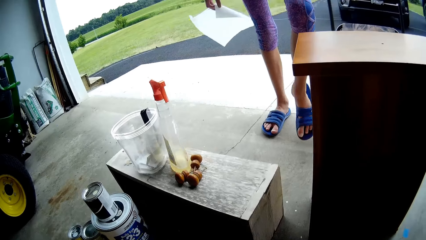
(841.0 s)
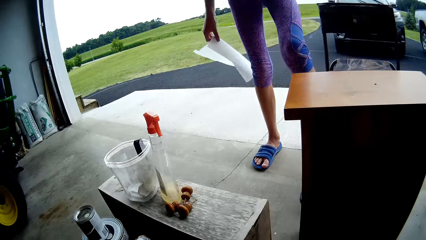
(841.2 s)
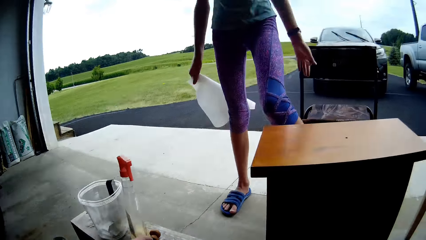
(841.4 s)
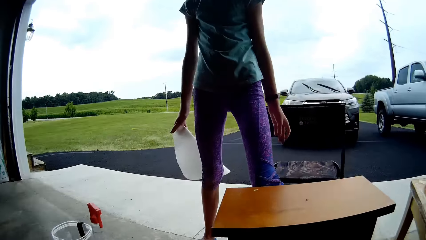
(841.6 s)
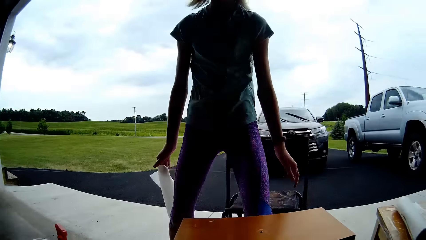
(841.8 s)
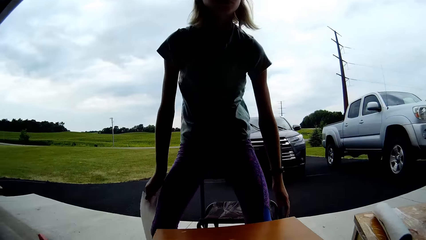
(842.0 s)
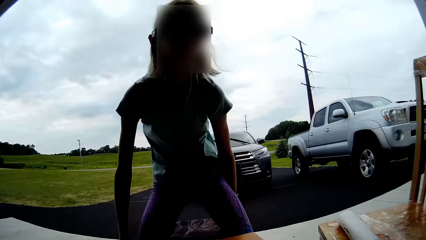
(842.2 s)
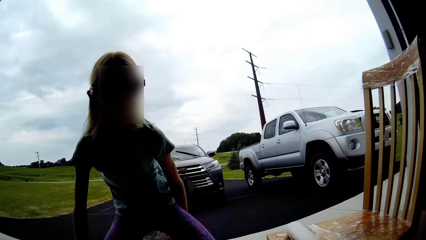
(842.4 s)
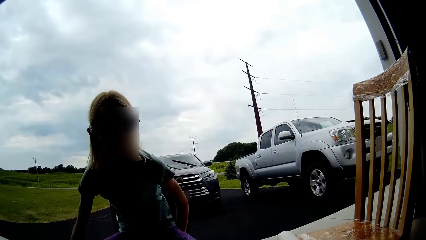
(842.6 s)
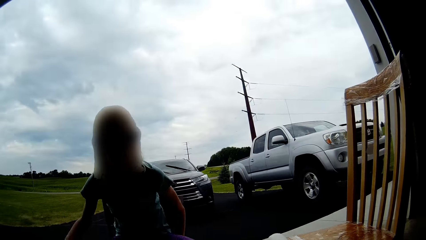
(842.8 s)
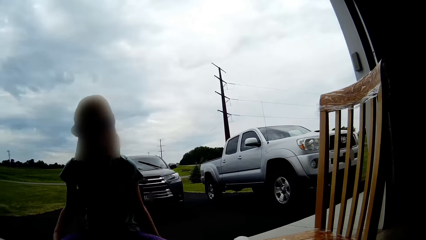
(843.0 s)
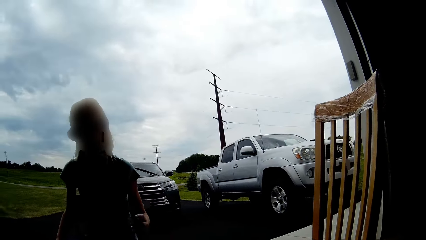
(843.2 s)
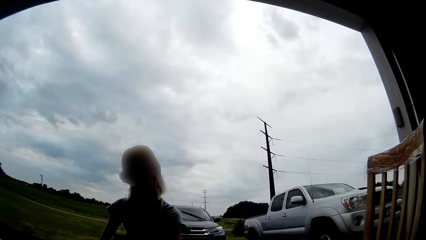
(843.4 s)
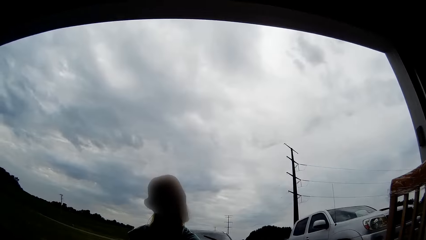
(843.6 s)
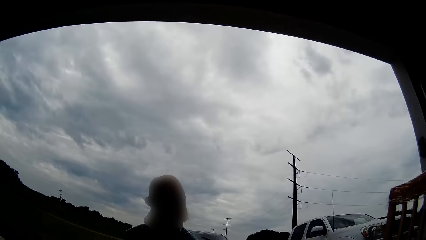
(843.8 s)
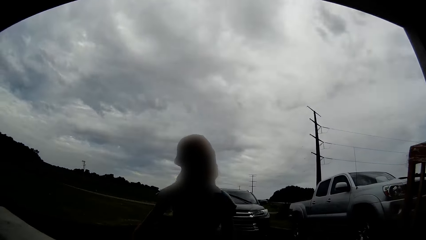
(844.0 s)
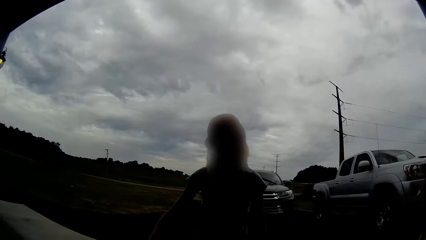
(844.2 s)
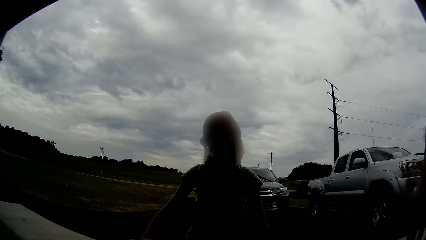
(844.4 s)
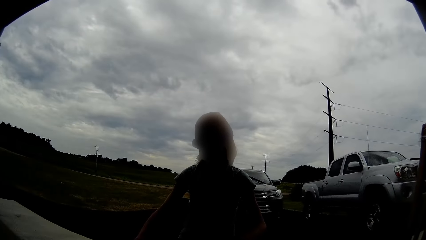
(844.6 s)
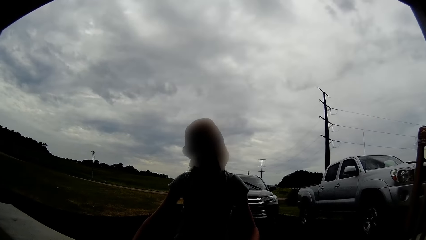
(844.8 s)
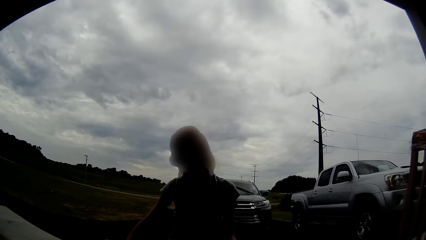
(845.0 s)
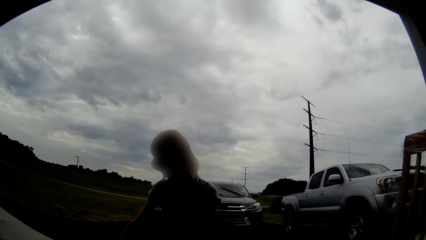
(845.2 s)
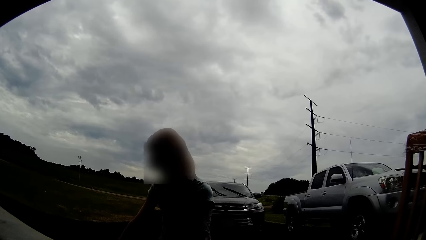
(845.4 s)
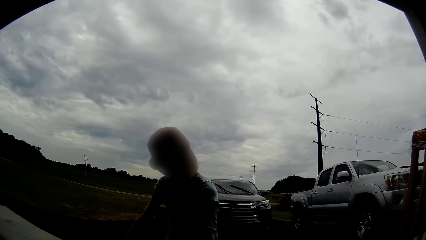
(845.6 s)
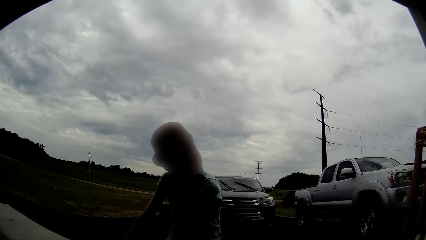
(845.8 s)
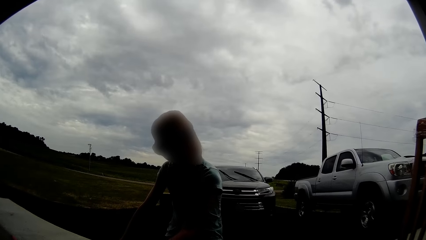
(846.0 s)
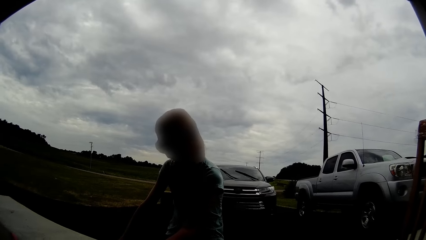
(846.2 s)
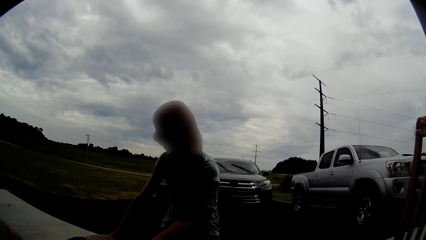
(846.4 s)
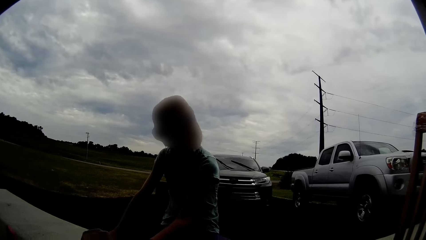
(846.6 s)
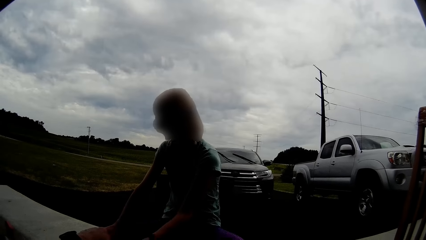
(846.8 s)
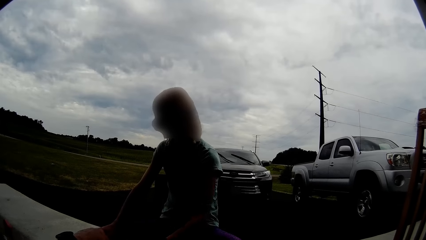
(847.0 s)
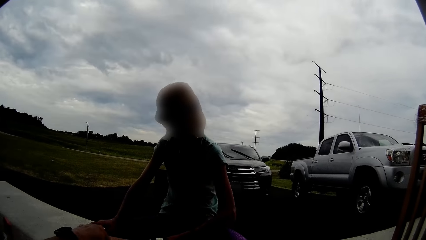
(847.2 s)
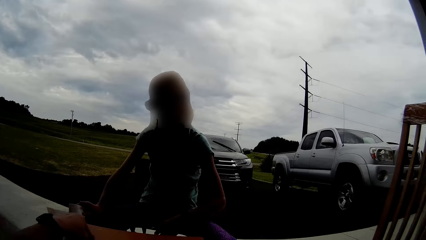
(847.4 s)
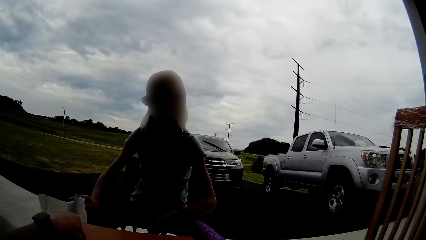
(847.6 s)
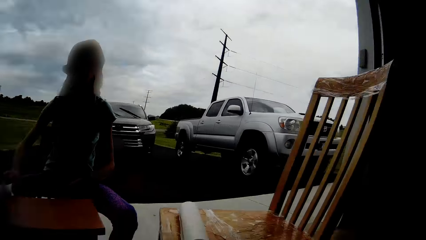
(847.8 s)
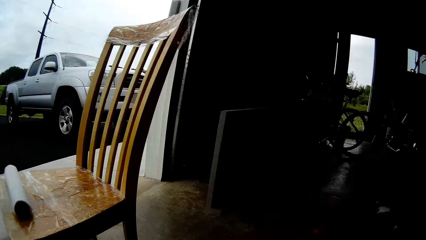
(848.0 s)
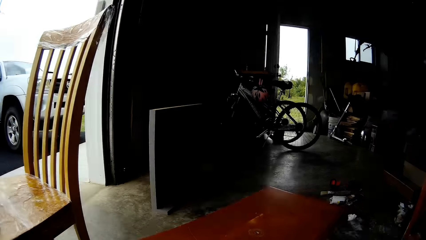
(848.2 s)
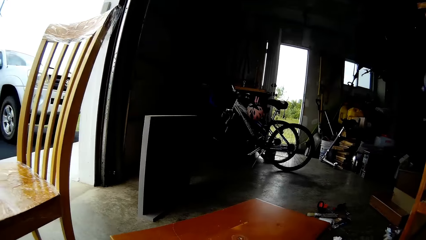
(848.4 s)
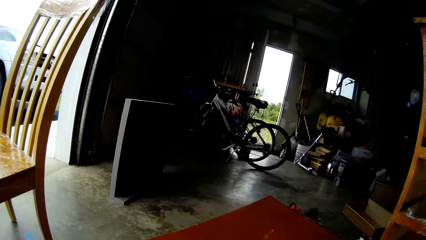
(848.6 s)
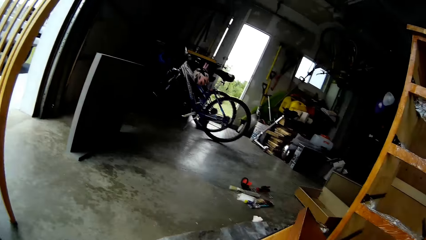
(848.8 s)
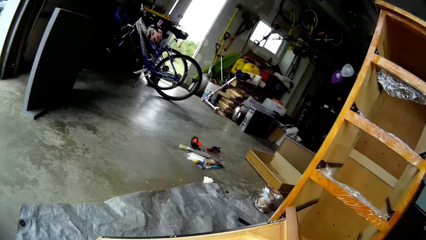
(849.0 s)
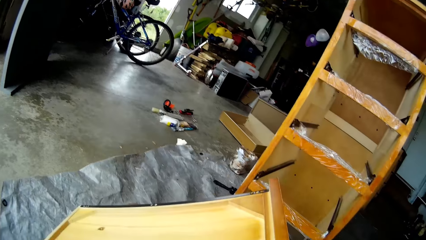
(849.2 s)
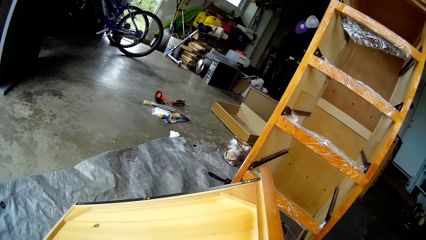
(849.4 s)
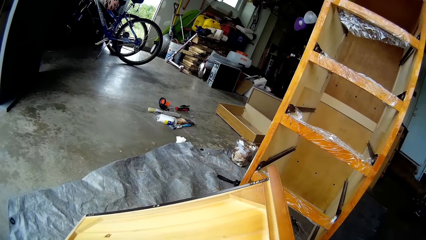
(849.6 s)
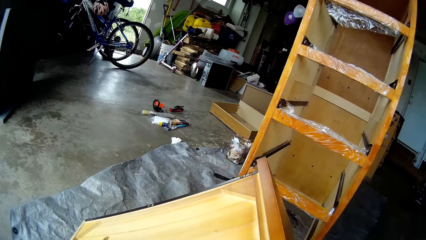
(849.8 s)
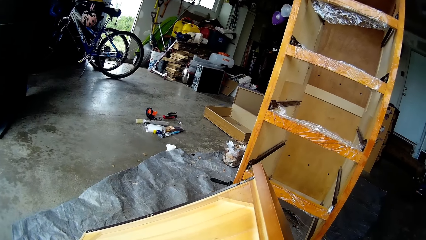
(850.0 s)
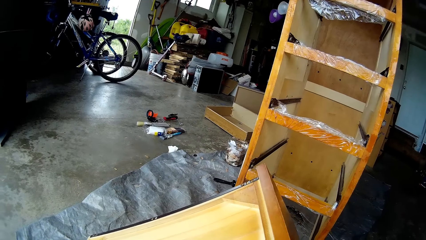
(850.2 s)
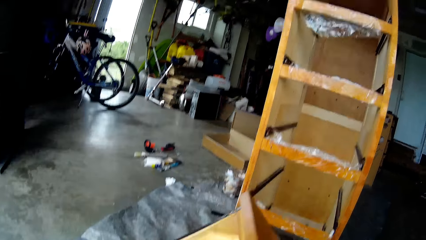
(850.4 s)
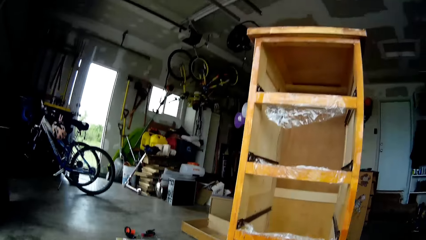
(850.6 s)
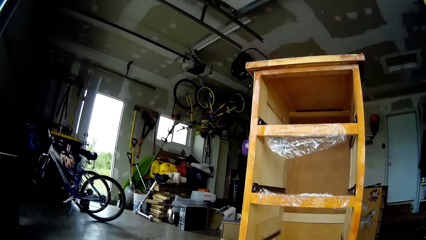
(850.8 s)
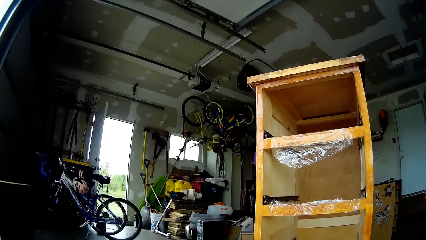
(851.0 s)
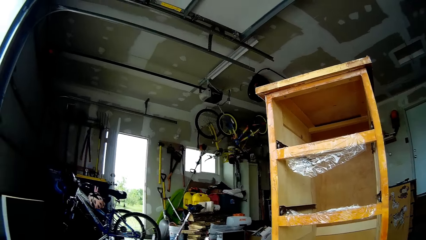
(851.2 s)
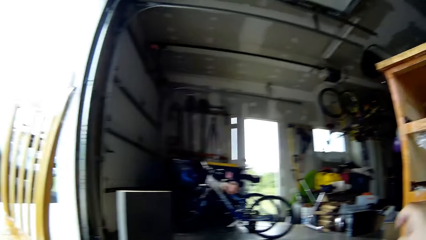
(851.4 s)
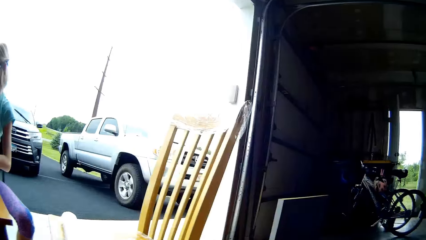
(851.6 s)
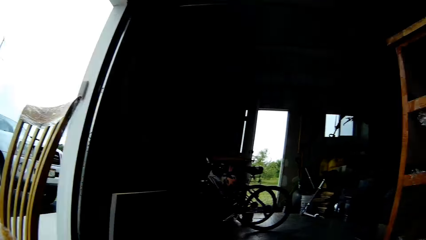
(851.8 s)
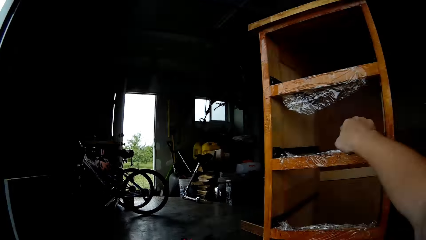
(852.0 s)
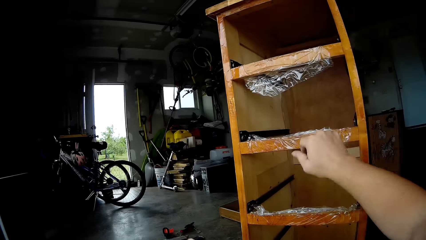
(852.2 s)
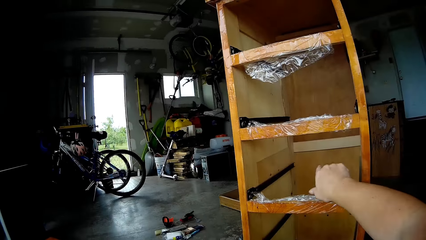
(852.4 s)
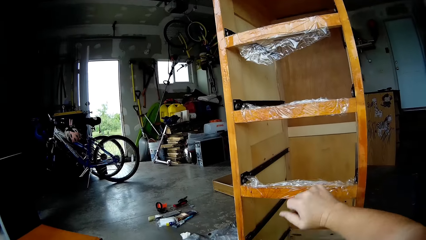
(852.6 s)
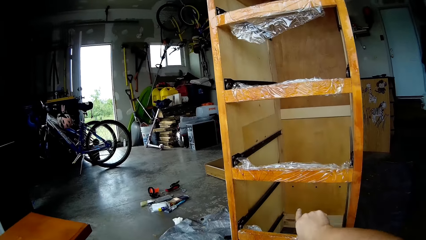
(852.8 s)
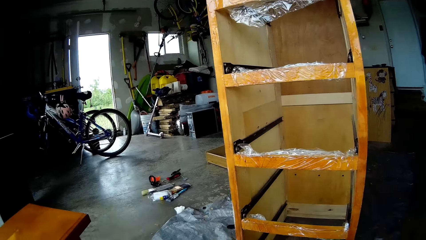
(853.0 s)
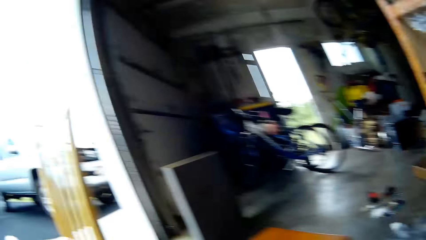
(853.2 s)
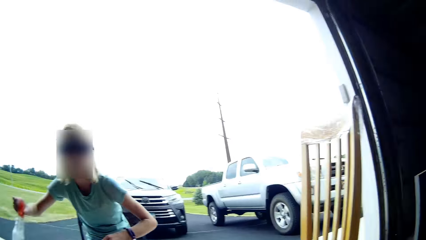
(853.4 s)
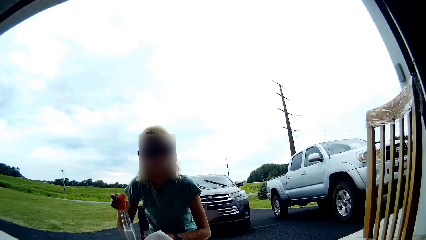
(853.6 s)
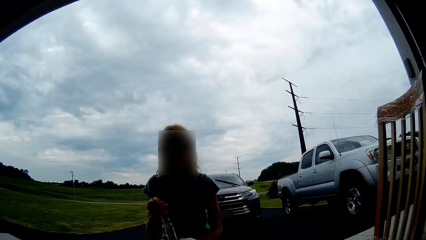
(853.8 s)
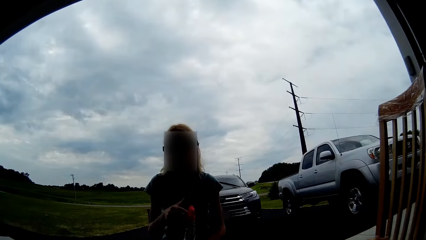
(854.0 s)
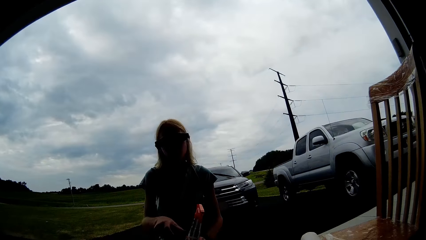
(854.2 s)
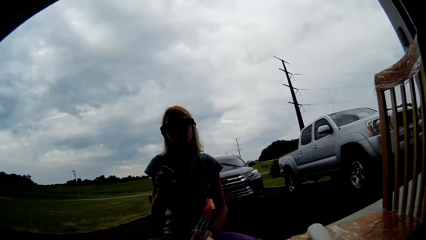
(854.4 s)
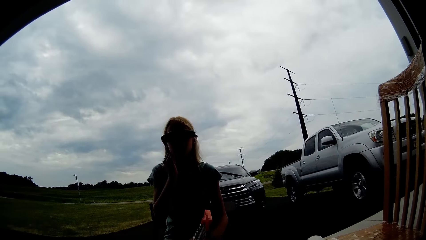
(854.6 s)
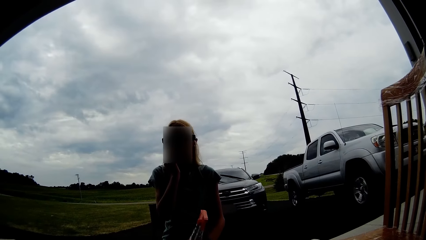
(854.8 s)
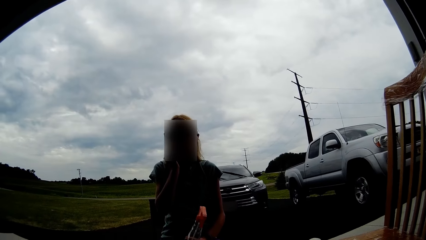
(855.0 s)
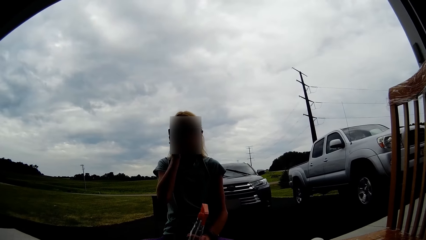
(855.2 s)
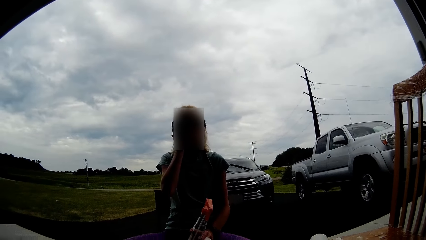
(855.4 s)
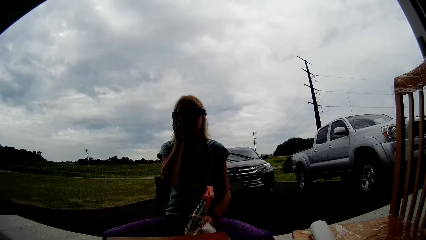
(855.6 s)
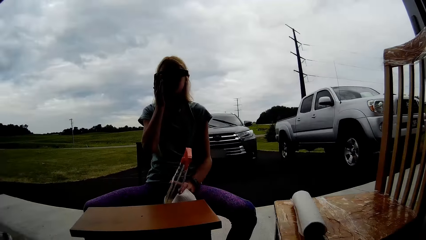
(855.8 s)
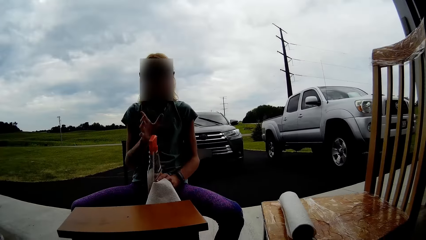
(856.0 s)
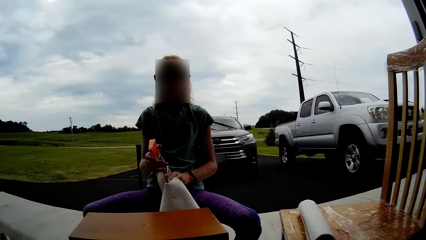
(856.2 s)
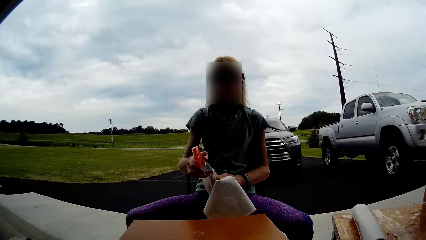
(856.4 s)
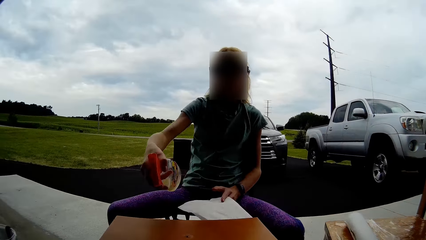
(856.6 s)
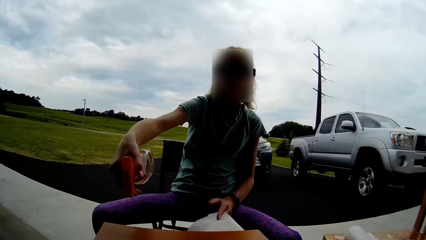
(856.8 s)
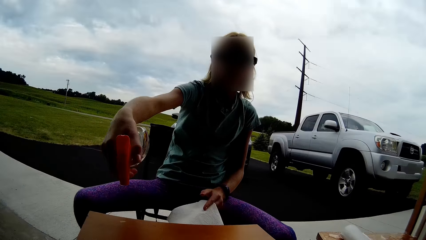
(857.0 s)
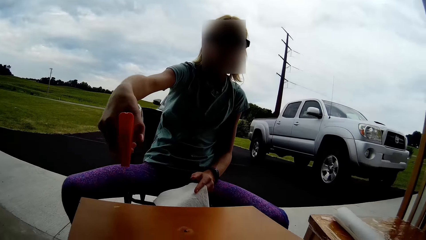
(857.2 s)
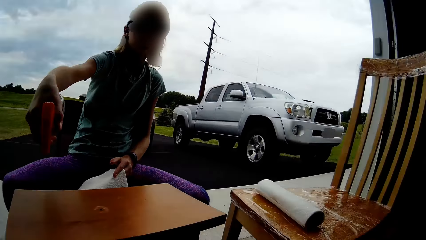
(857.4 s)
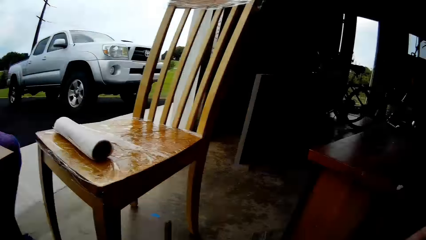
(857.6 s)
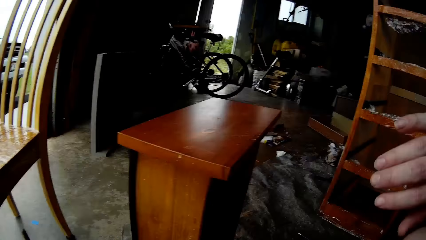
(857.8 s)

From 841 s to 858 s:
A lady sits down. The lady does something. The camera wearer looks around. The lady moves the hand. The camera wearer moves the table. They turn around, look at the table, and turn the drawer. They look around. They point at the table with the finger. They count the cupboard stairs for the drawers. The lady passes the bottle to the left hand. The camera wearer turns around. The lady takes a spray can. The lady touches the face. The lady passes the bottle to the right hand. The lady holds the spray can with both hands. The camera wearer sprays something on the table. The lady sprays paint around the drawer.
